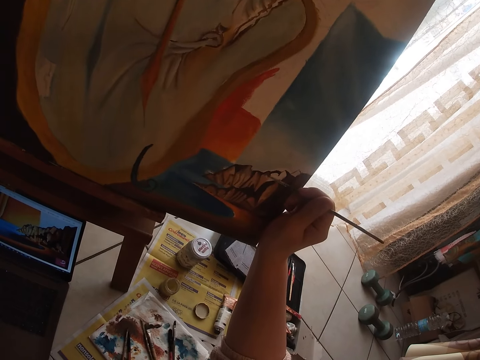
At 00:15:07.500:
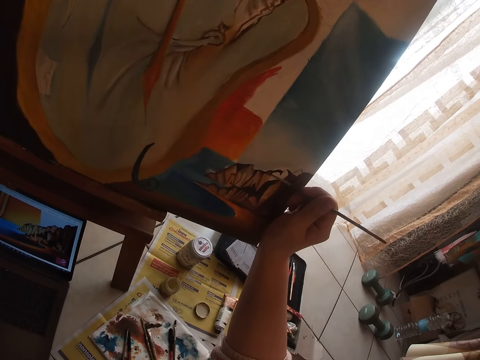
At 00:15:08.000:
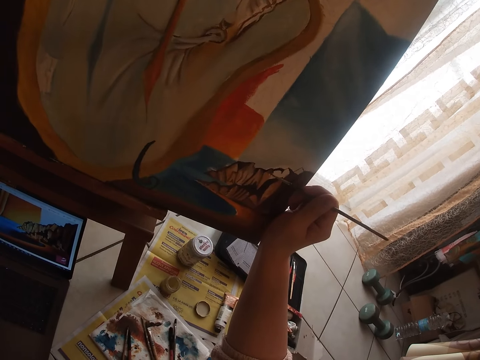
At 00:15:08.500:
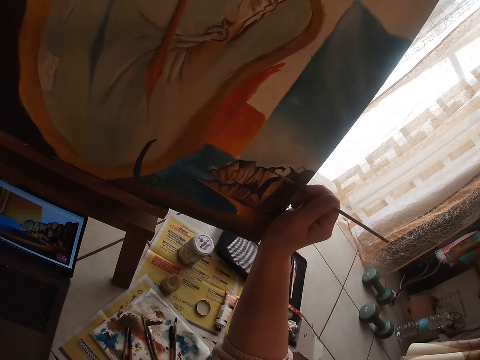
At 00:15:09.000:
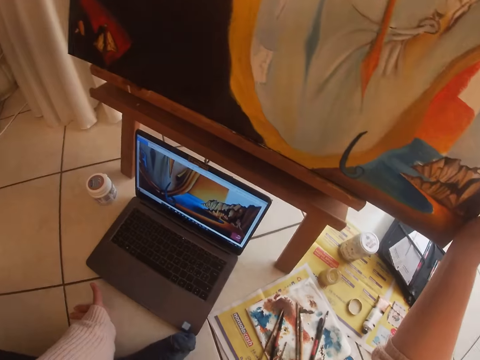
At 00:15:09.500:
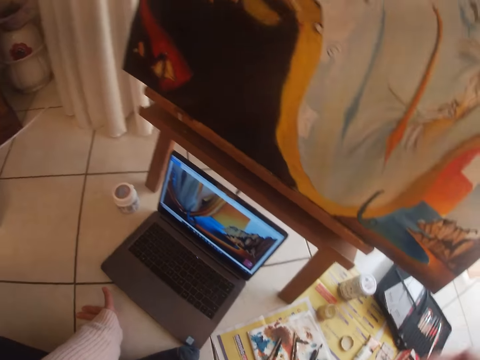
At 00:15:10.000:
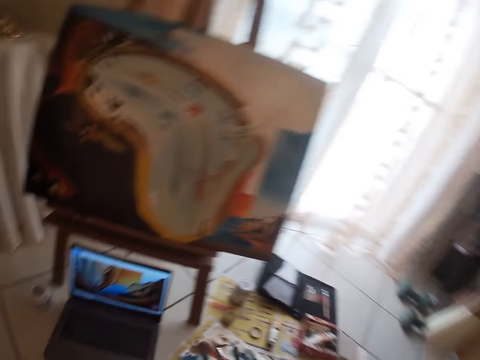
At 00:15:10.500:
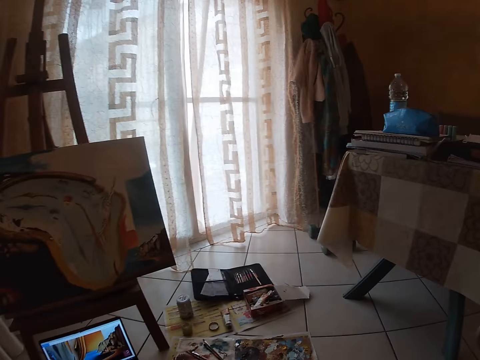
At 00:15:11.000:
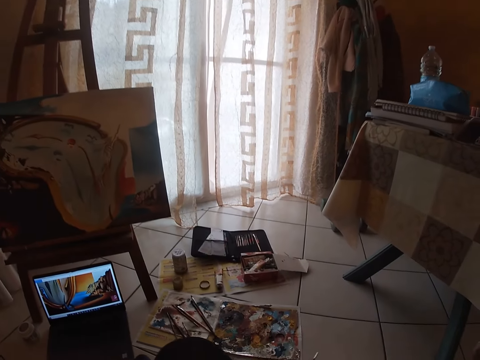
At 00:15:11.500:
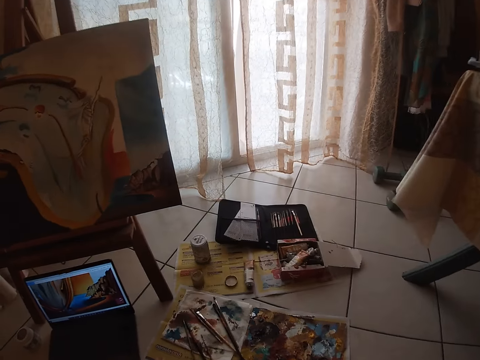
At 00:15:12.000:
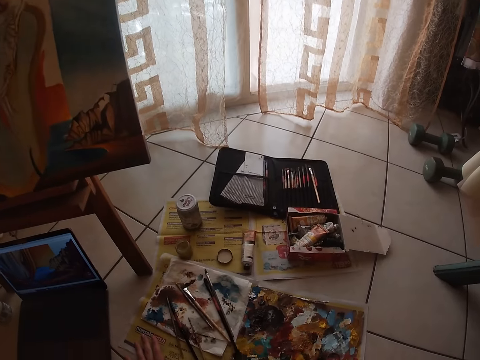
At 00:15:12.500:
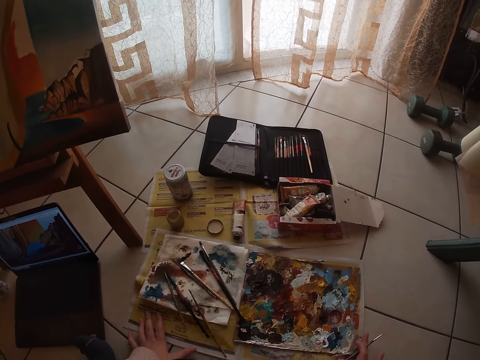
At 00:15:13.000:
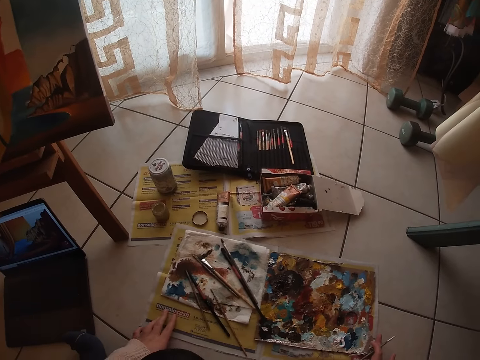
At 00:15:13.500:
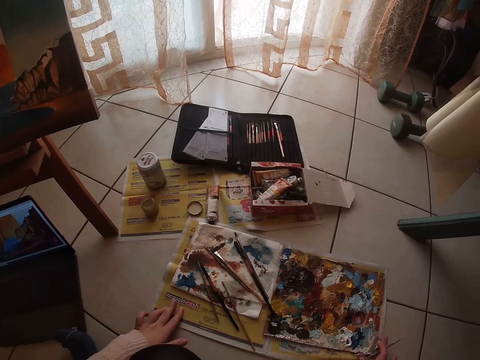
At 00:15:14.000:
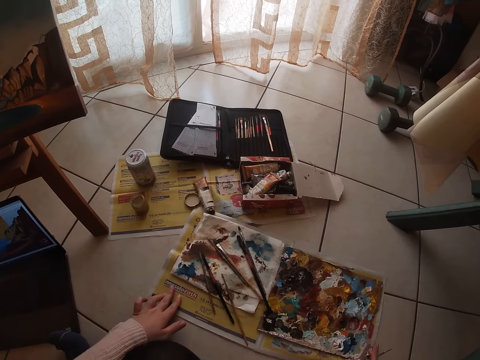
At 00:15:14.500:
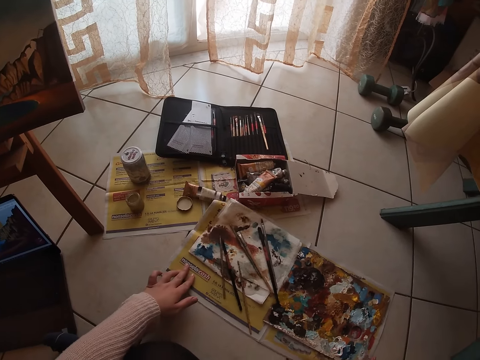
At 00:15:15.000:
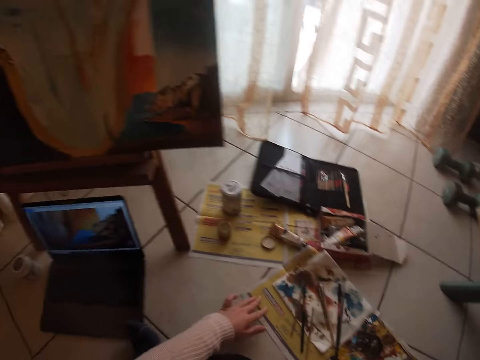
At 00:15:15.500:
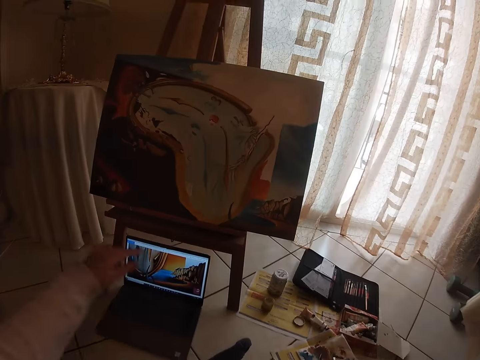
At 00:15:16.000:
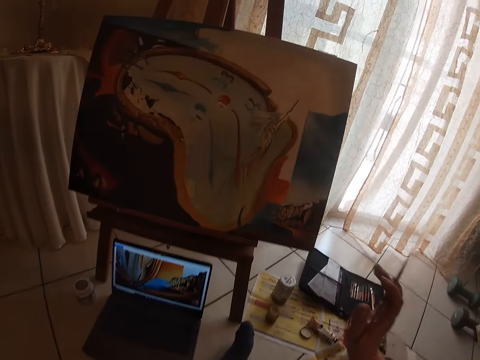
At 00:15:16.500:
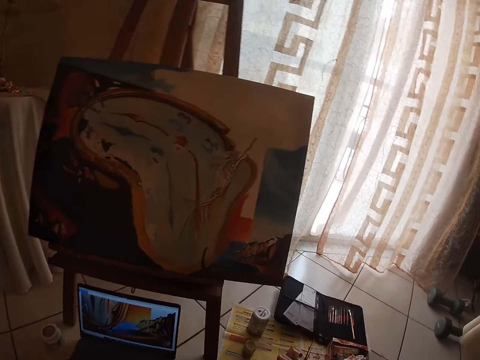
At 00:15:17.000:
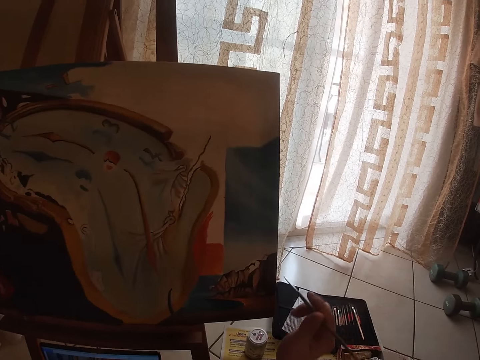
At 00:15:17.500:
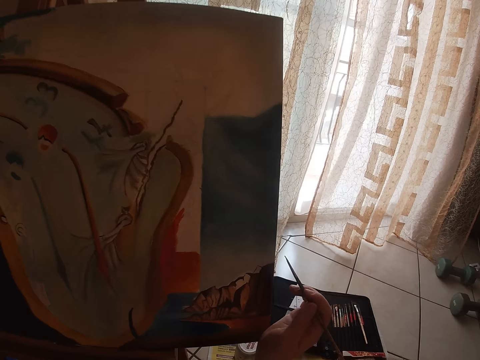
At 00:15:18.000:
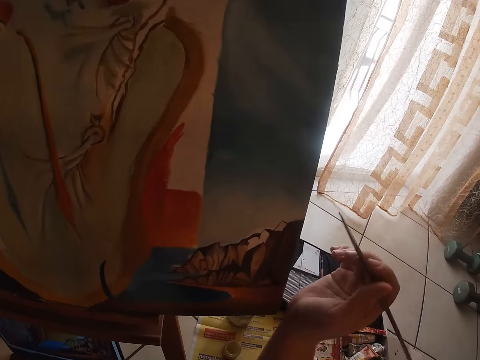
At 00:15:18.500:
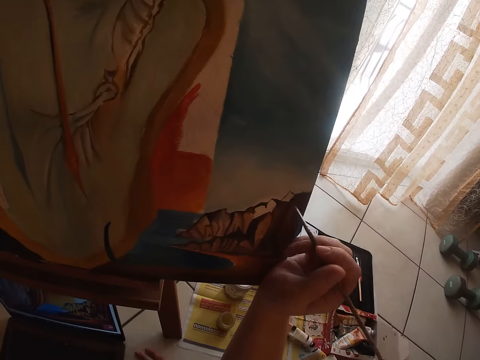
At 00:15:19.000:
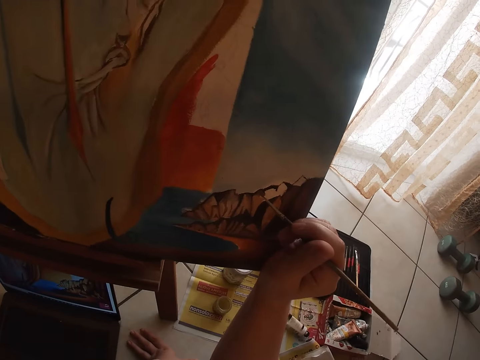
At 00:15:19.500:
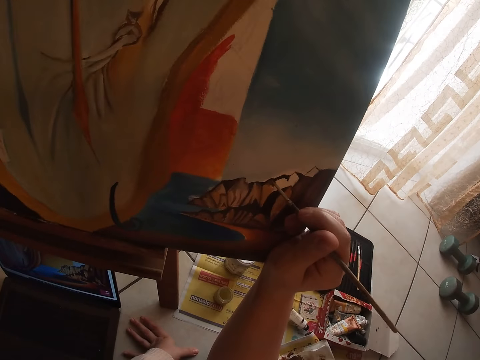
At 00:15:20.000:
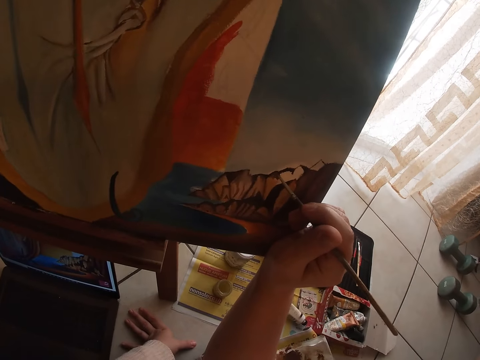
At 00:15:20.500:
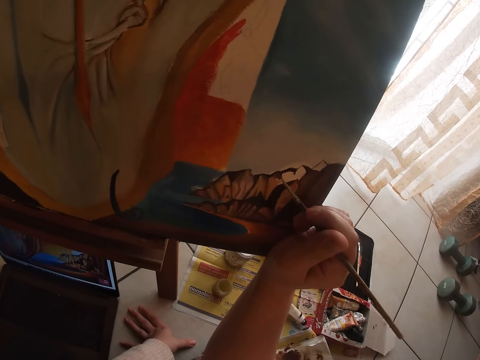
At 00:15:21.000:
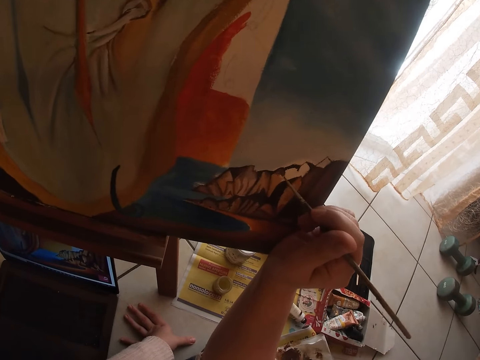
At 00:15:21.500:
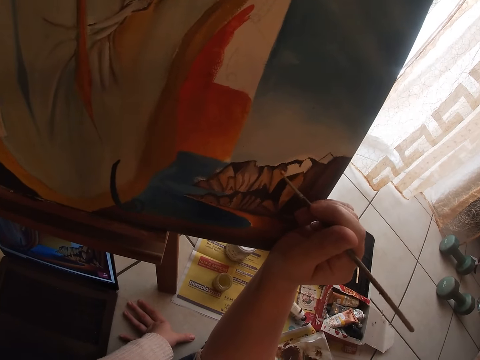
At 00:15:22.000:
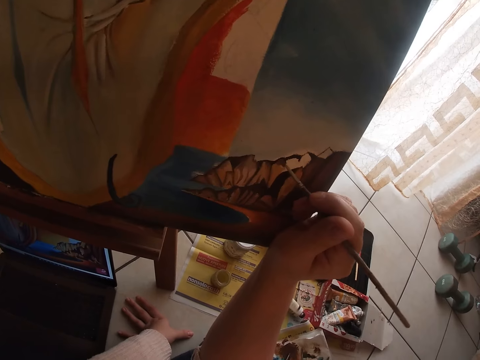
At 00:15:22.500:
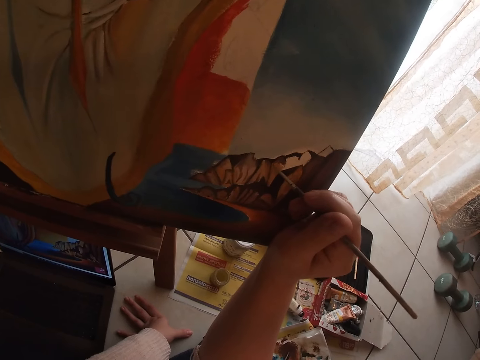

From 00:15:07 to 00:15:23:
The camera wearer looks at the painting. They move the paint palette. They move near the painting. They paint the painting on the canvas using the paintbrush.

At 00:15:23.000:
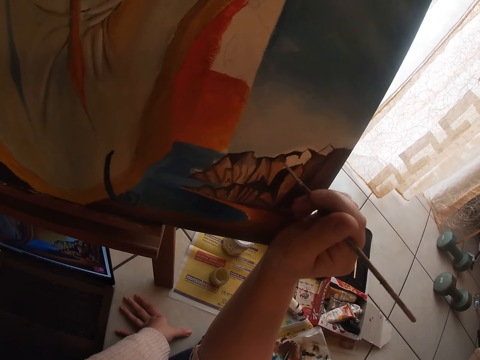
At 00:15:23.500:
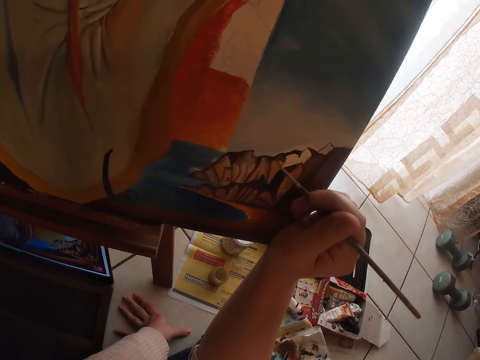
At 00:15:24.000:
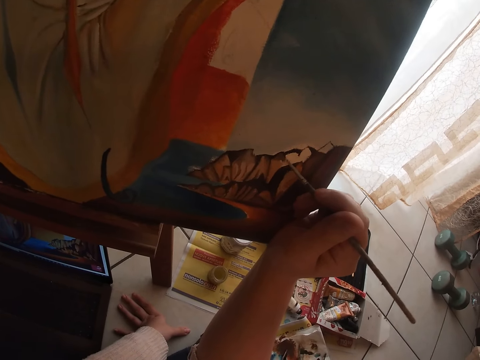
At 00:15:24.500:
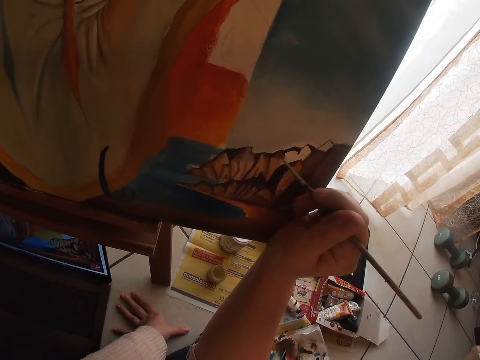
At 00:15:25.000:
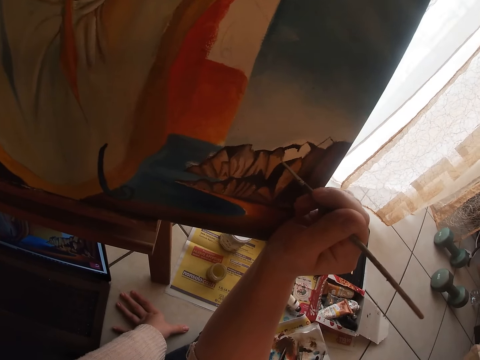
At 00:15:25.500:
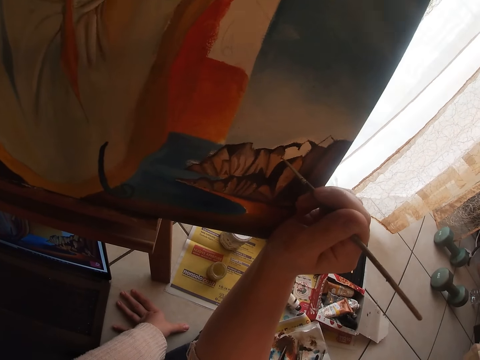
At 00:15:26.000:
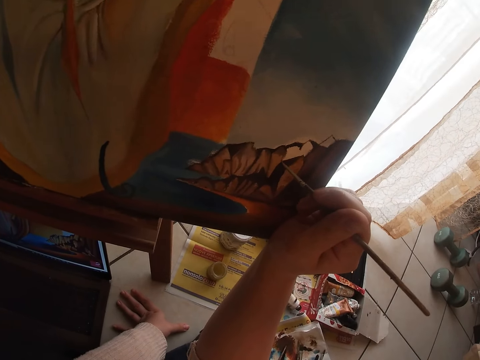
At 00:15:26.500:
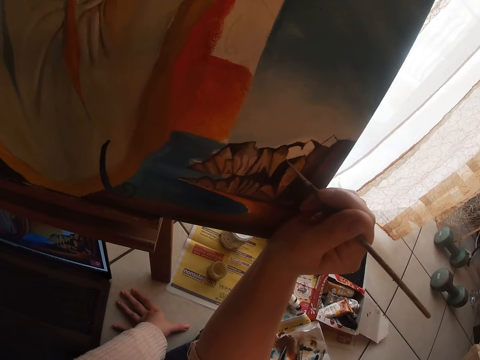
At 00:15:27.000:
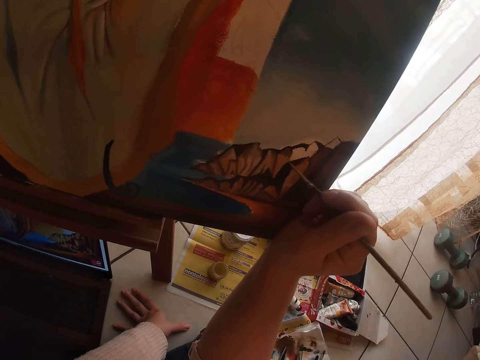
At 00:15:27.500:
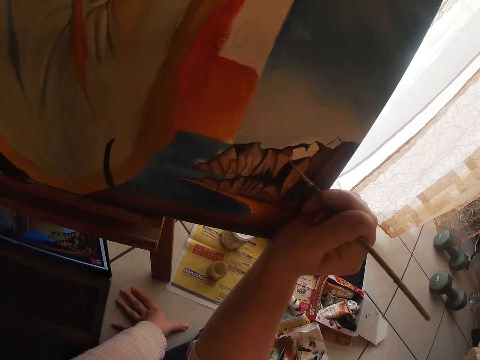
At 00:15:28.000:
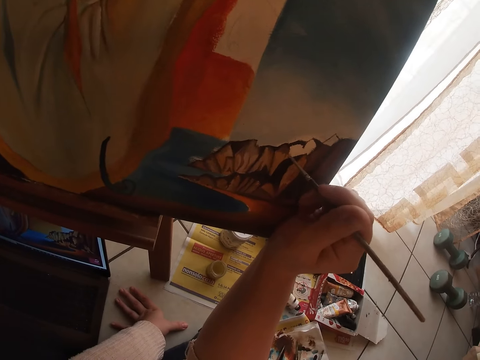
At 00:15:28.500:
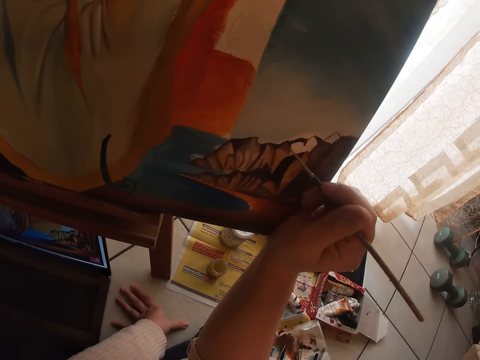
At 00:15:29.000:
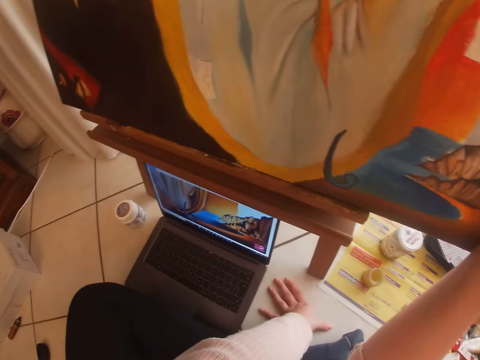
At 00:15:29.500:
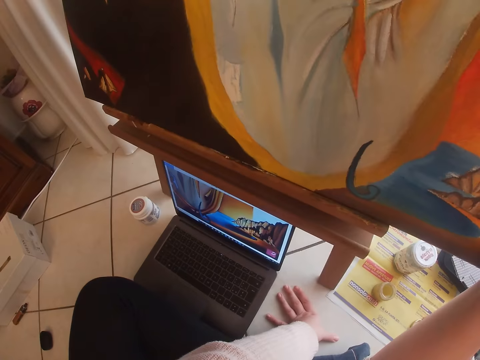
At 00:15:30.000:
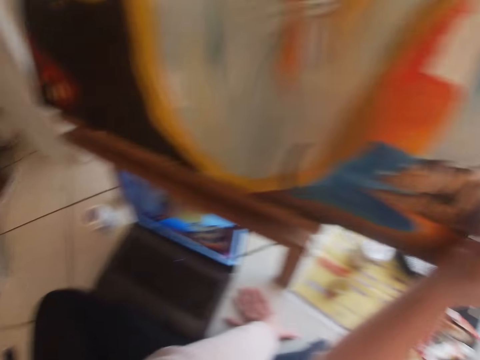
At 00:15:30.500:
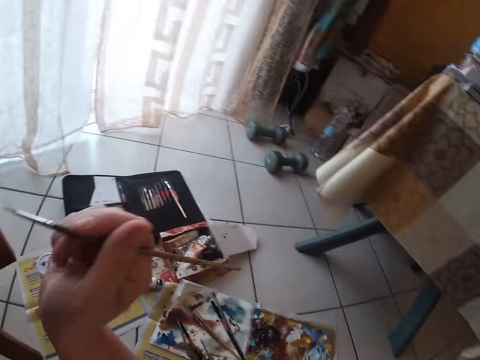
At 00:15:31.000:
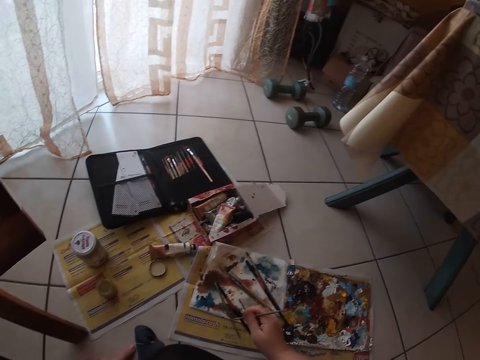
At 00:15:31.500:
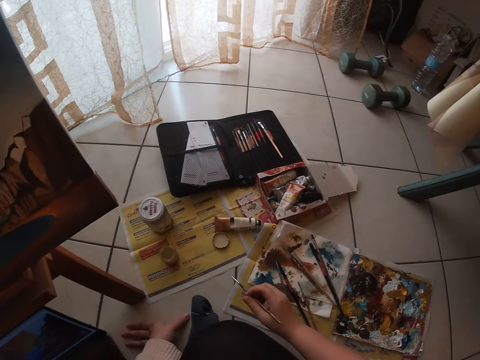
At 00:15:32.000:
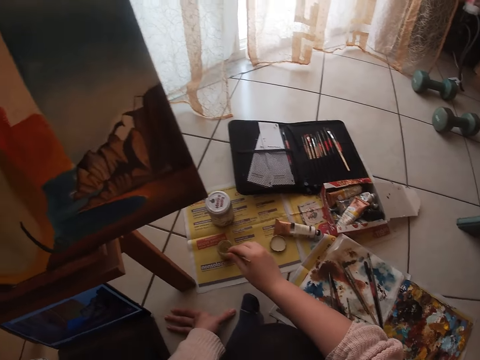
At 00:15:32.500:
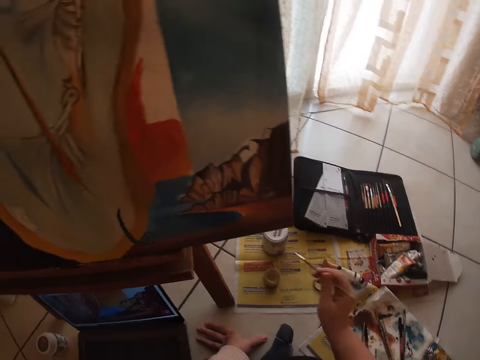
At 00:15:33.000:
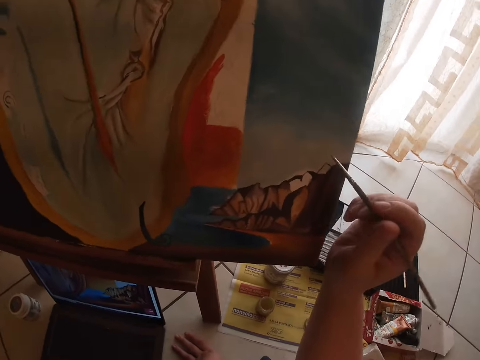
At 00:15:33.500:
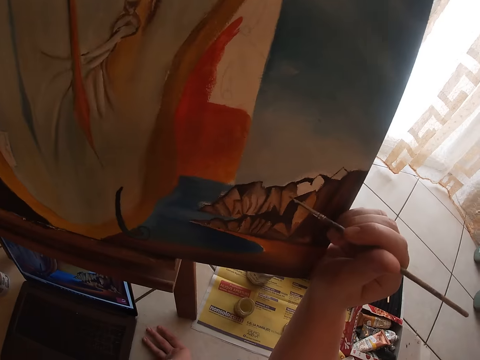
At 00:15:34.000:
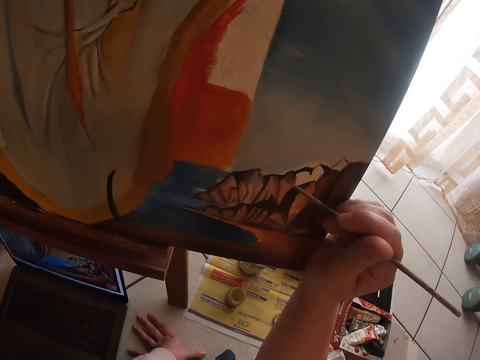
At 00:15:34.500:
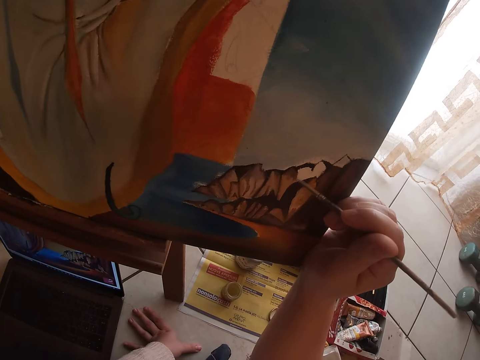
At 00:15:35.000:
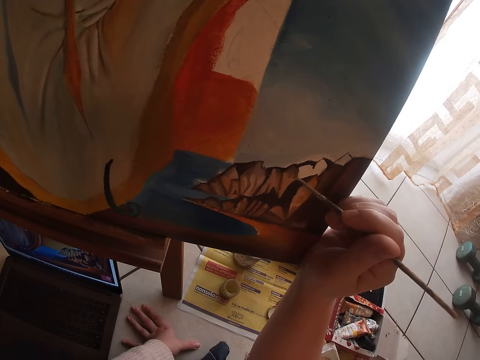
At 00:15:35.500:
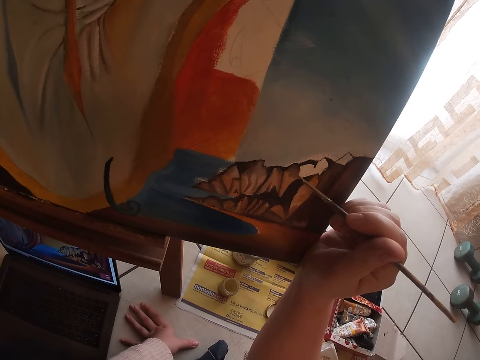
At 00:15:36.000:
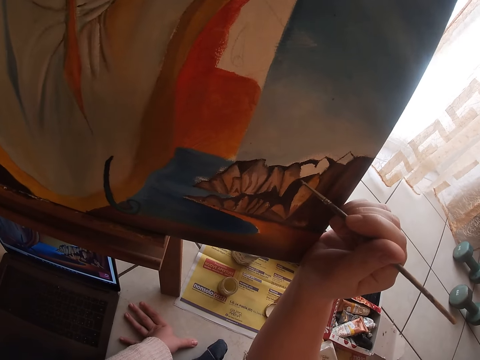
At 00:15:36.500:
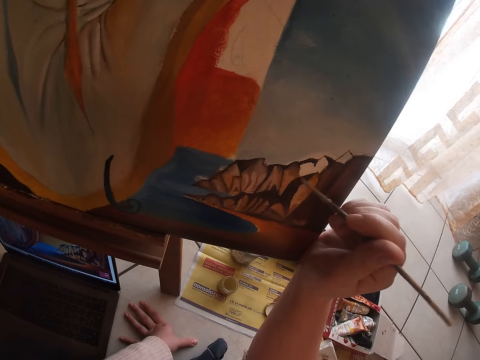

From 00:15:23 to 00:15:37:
The camera wearer looks at the painting. They dip the paint brush into the water can. They scoop some paint from the container. They paint the painting on the canvas using the paintbrush.
